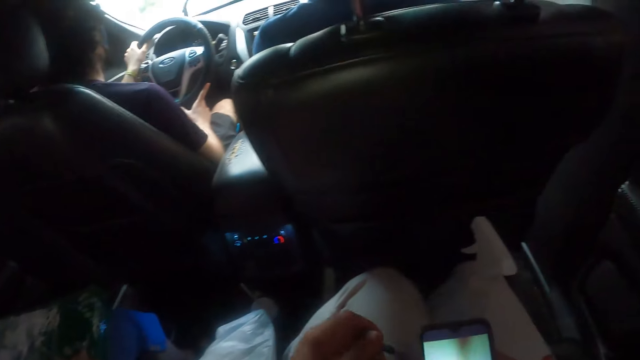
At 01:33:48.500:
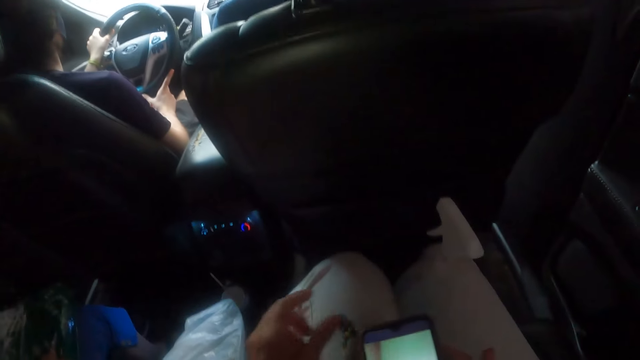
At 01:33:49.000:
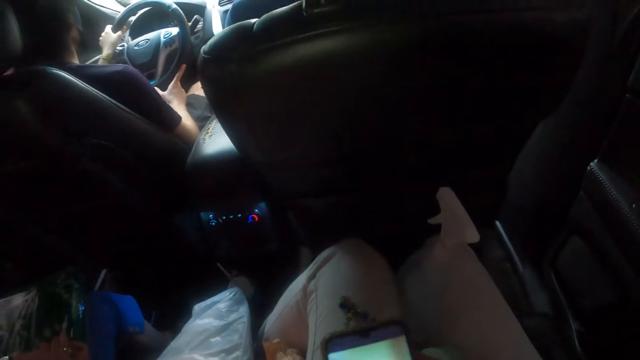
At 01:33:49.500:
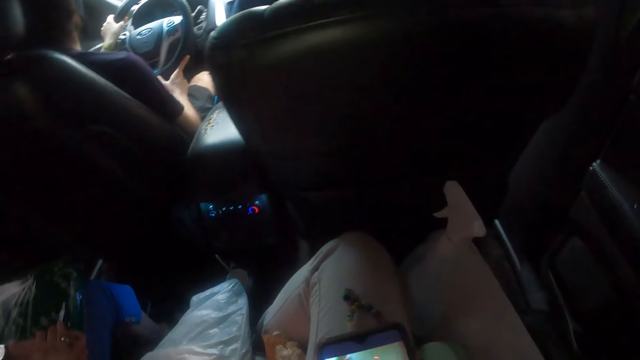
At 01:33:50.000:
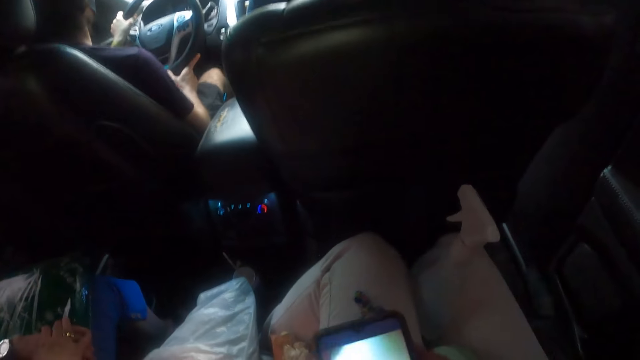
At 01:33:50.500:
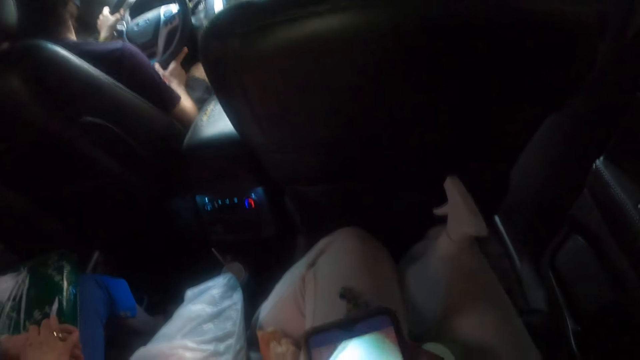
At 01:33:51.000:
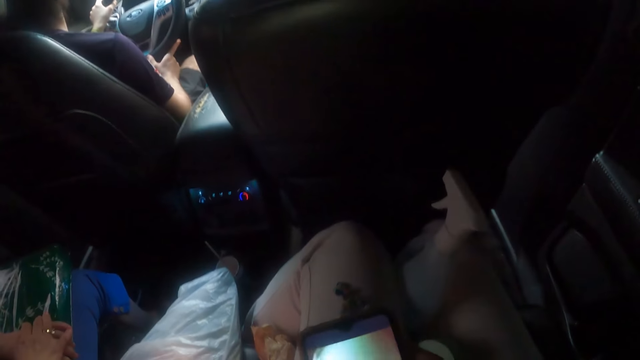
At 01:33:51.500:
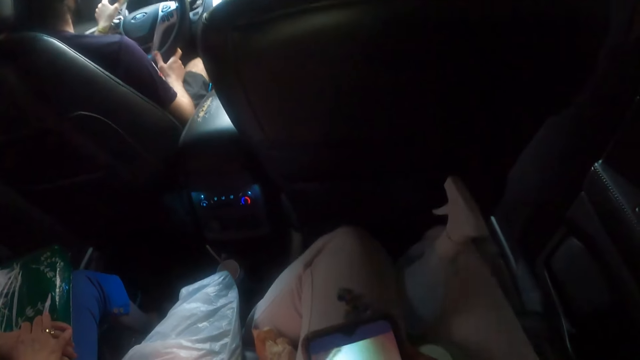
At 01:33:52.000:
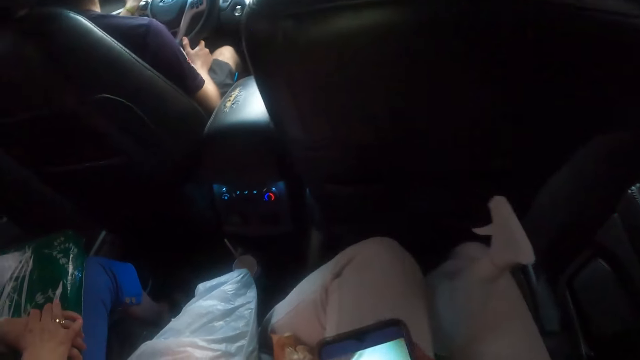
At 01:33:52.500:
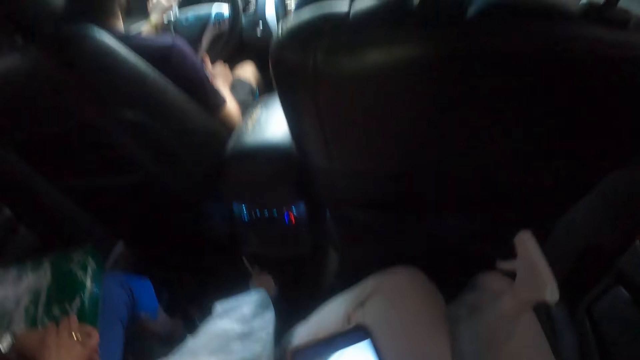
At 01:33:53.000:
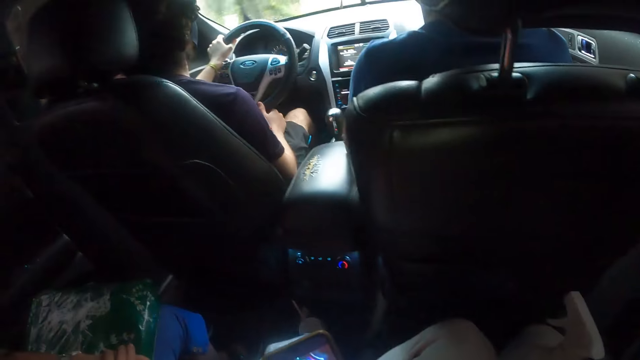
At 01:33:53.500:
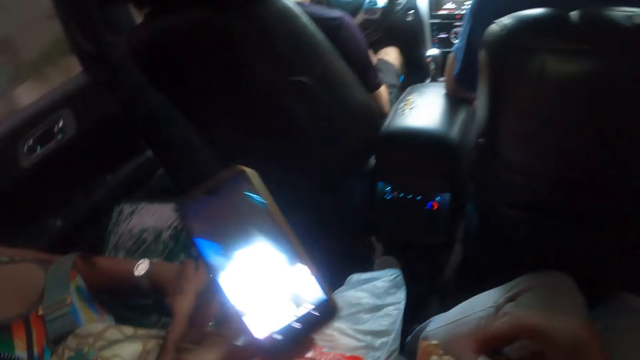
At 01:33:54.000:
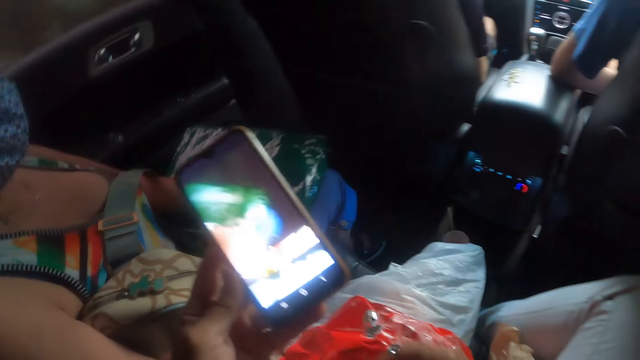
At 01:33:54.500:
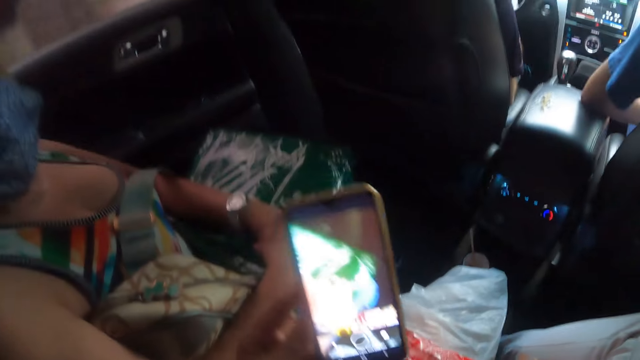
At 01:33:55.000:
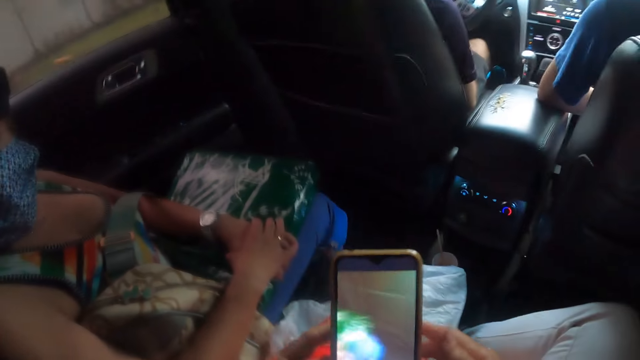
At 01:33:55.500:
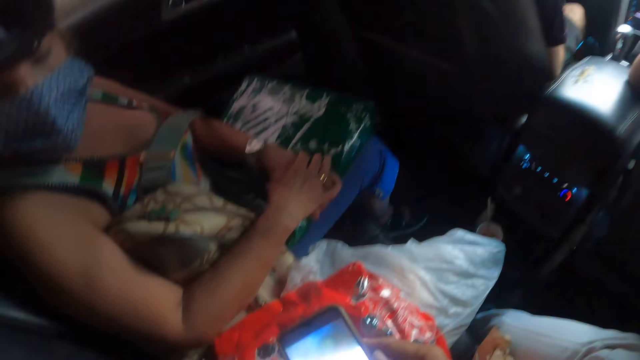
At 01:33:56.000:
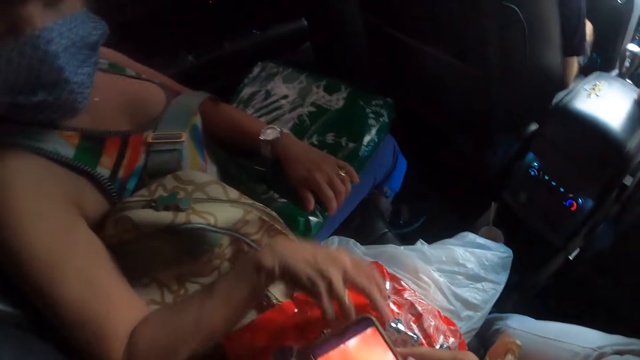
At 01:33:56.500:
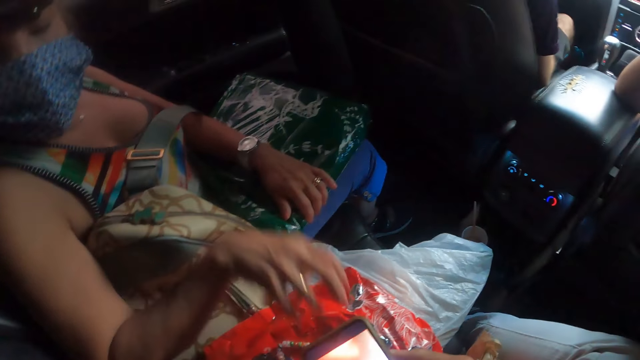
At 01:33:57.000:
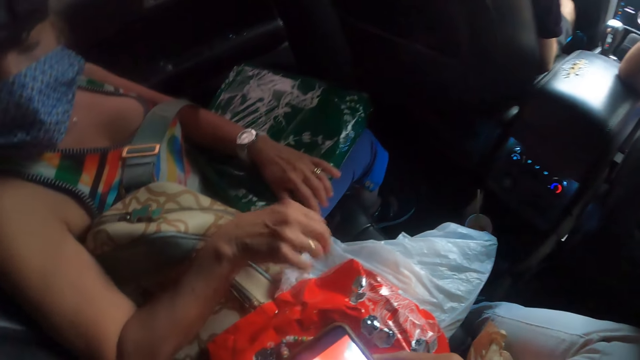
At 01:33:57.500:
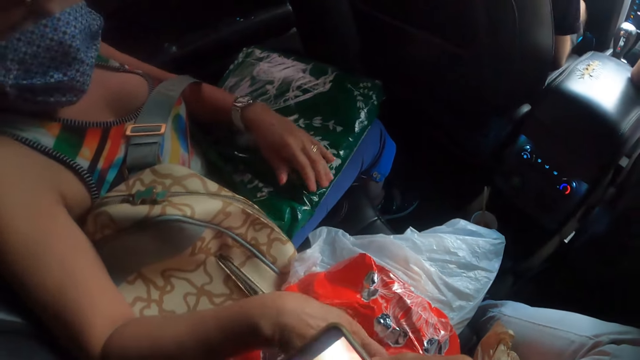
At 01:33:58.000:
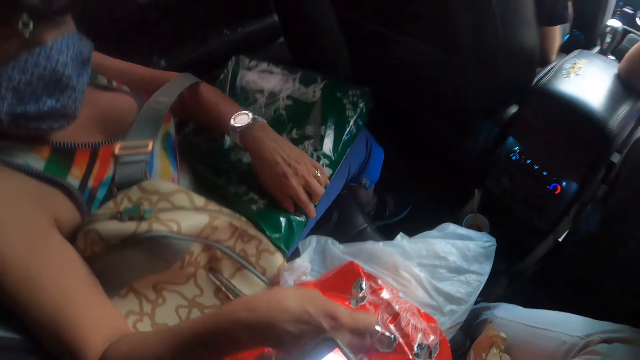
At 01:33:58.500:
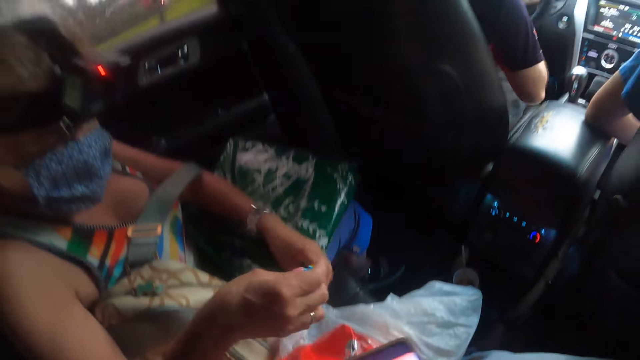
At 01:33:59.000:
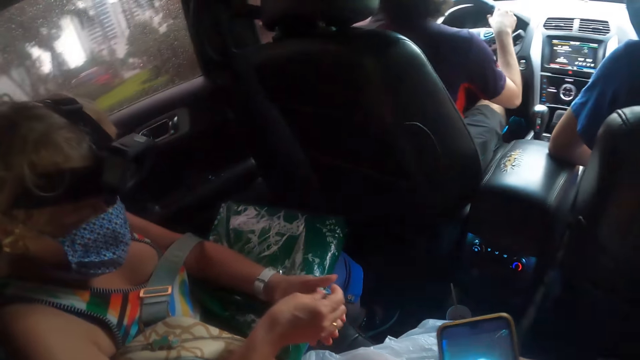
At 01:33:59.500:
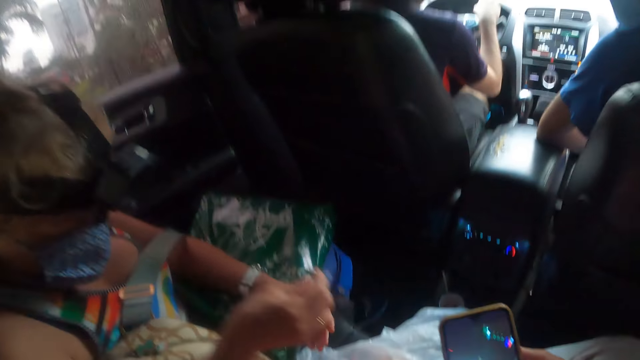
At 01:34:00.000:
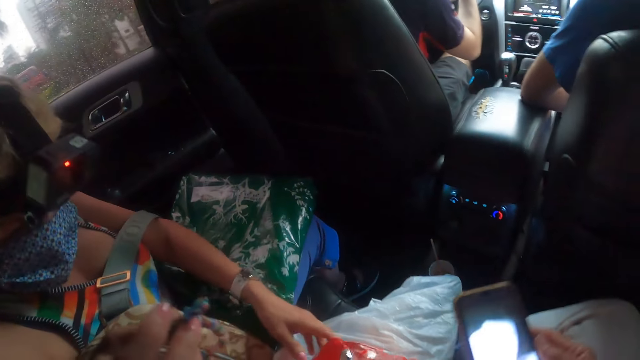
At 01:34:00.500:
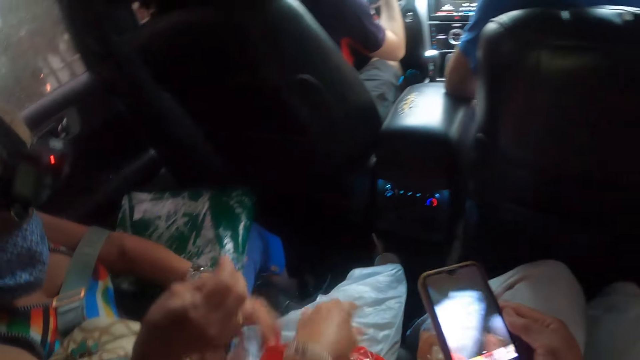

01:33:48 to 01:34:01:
The camera wearer places the bracelet on her thigh. She operates the phone. She picks up the bracelet. She places the bracelet in the bigger bag. A woman places her right hand on the bag. The camera wearer operates the phone. The woman picks up the bracelet and holds the bracelet with both her hands.

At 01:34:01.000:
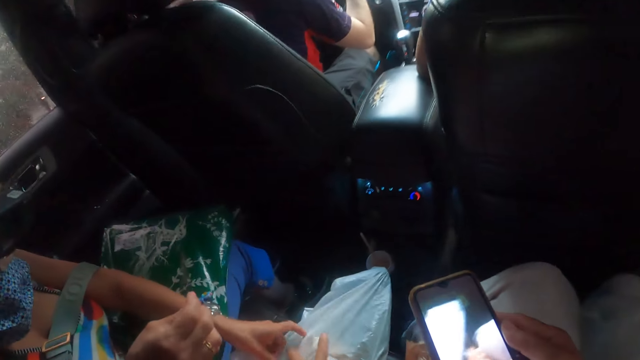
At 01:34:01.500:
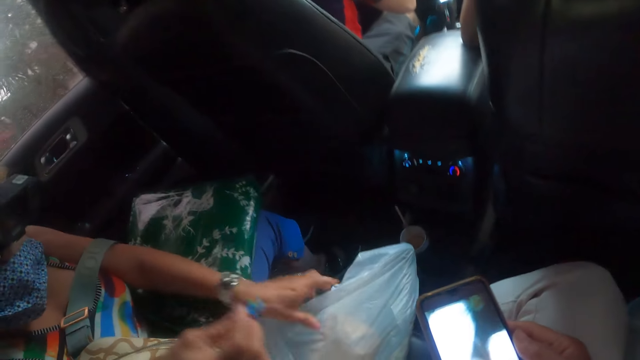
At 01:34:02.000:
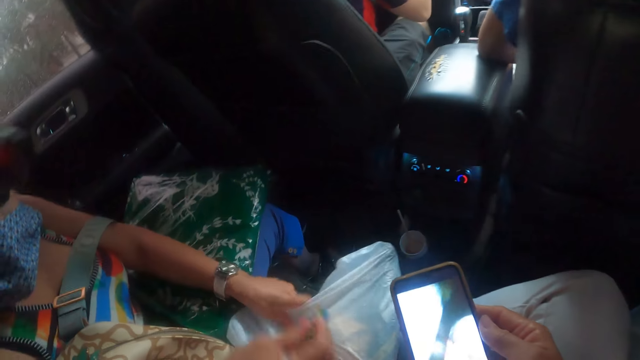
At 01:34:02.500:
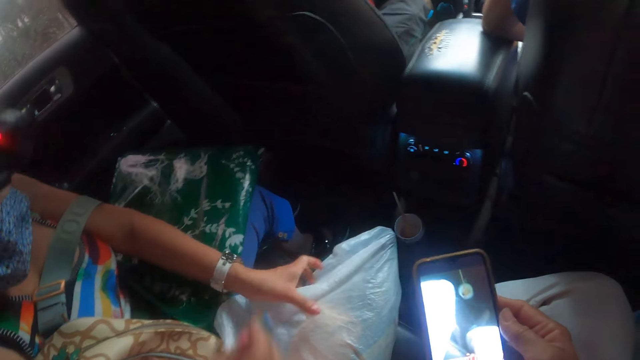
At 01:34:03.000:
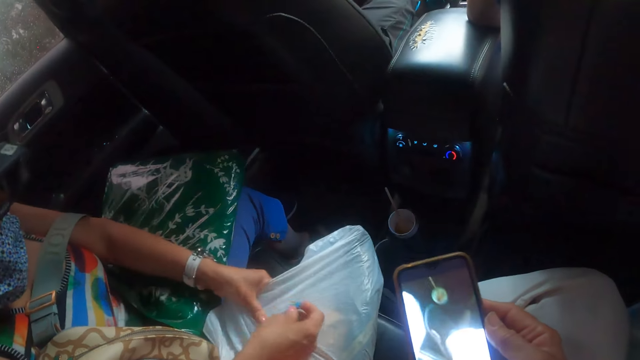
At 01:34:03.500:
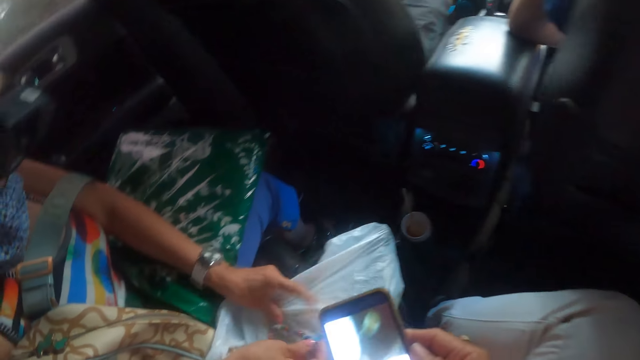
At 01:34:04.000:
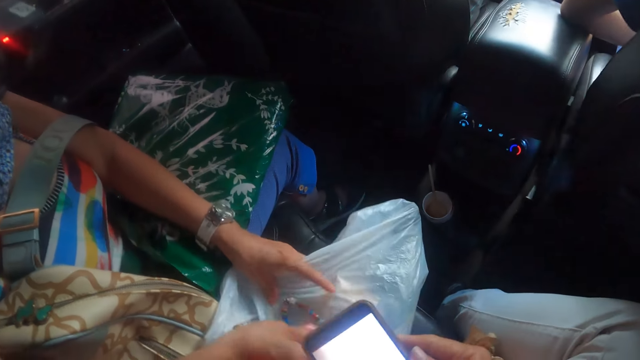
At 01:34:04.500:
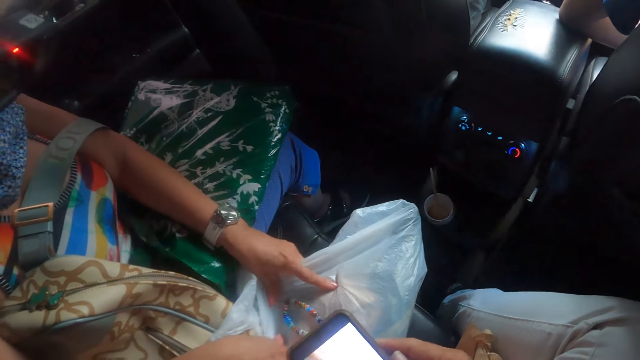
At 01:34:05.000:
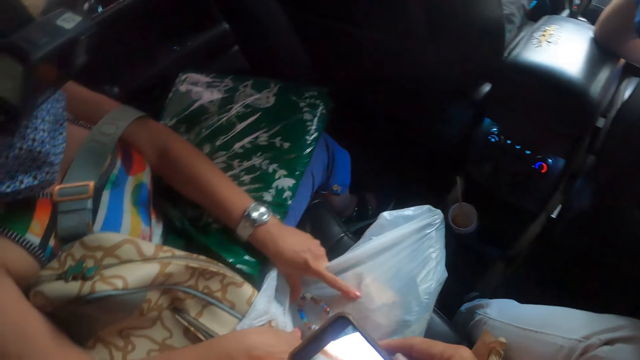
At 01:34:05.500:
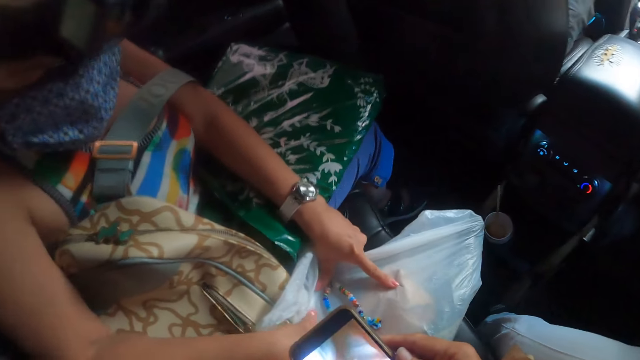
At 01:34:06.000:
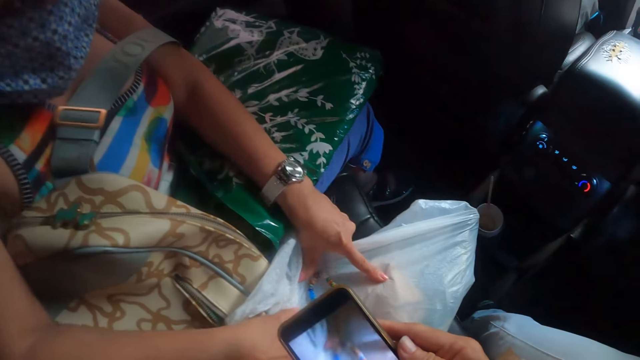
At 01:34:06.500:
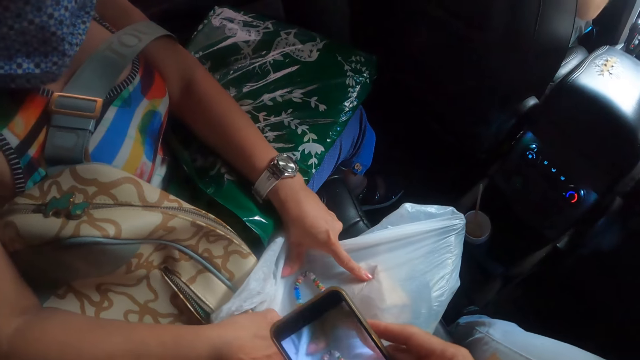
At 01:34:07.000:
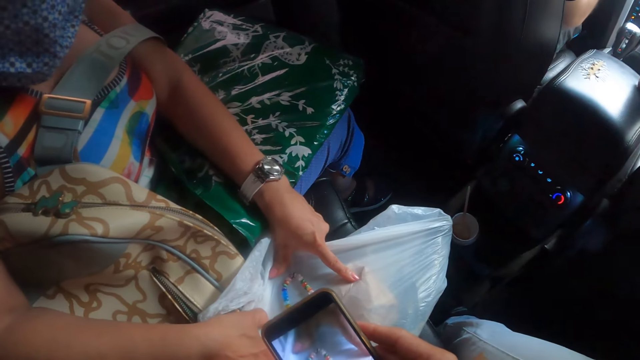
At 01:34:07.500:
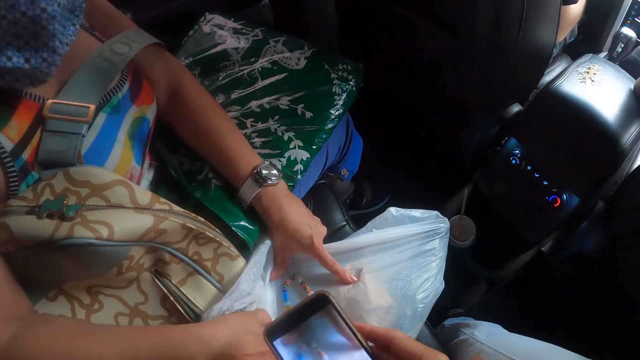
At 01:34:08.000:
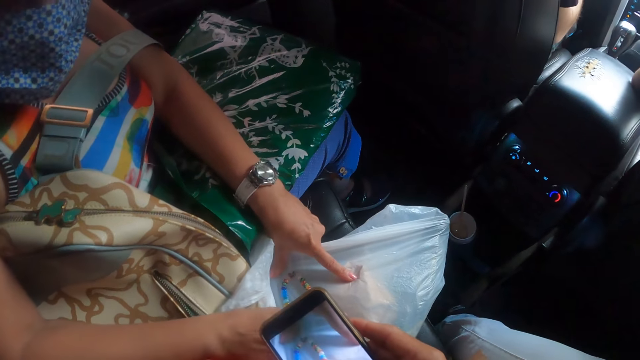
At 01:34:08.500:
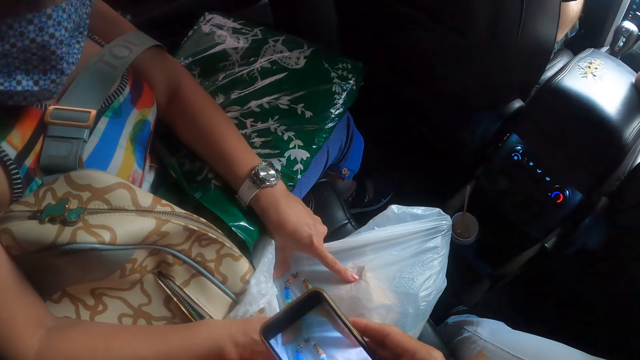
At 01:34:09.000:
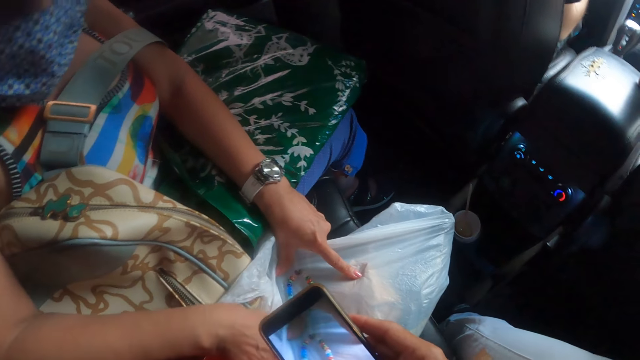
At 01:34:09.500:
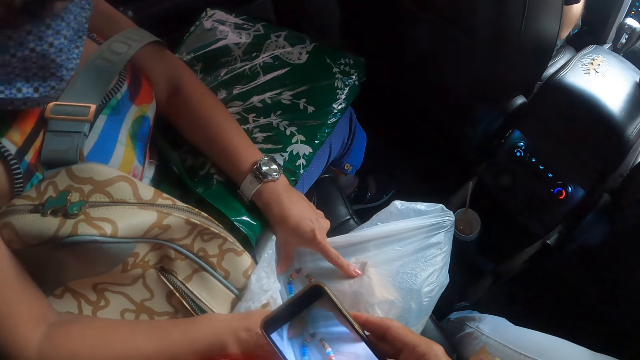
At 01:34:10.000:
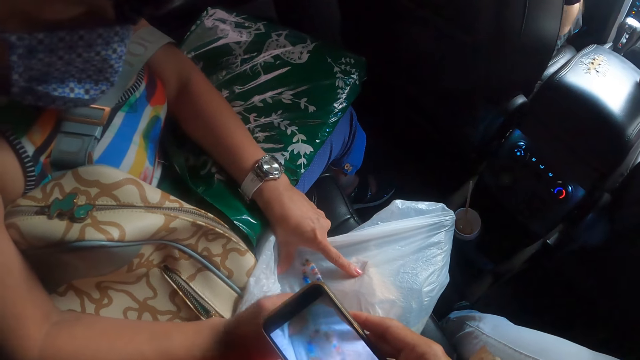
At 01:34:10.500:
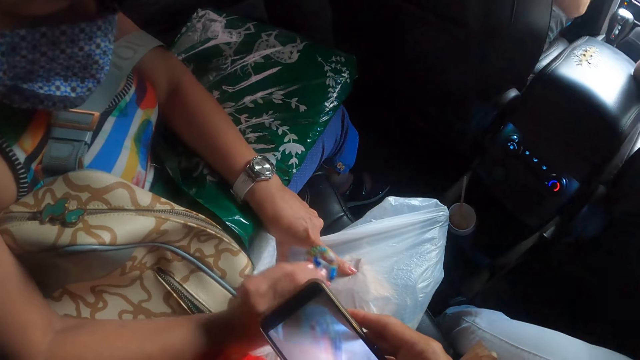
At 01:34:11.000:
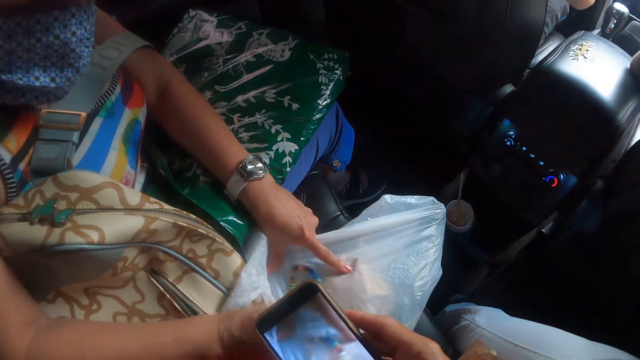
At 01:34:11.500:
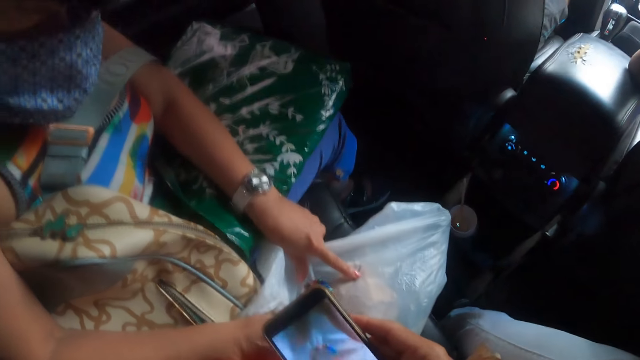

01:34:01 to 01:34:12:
A woman pulls on the paper bag. The camera wearer places the bangle on the paper bag. The woman places the bracelet on the paper bag. The camera wearer operates the phone. They take a photo of the bangle. The woman overturns the bracelet.
